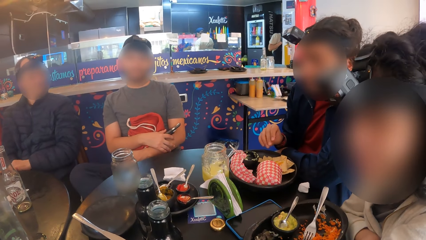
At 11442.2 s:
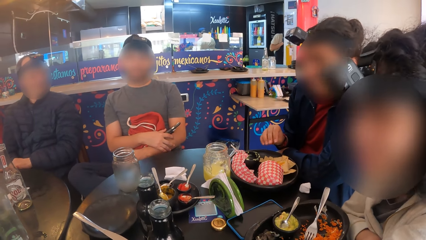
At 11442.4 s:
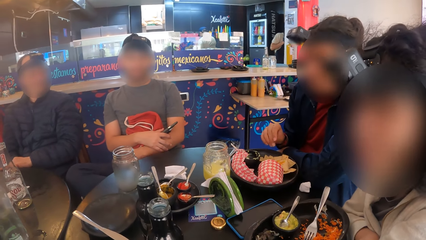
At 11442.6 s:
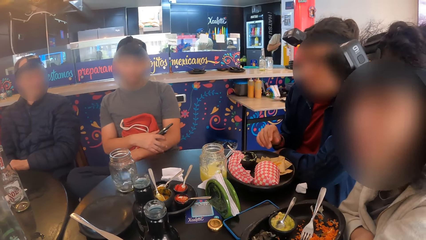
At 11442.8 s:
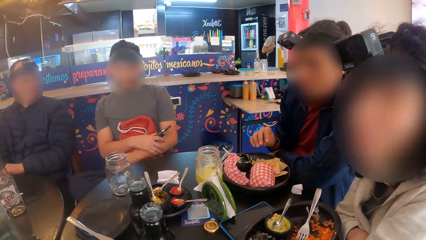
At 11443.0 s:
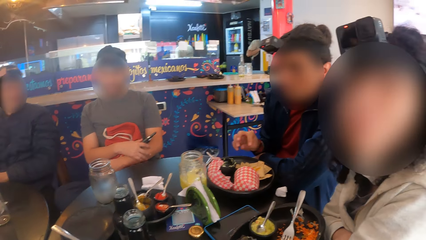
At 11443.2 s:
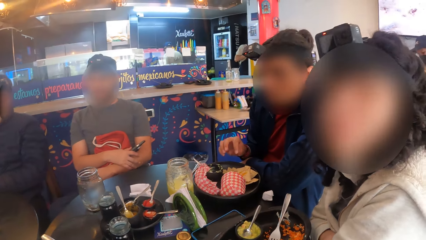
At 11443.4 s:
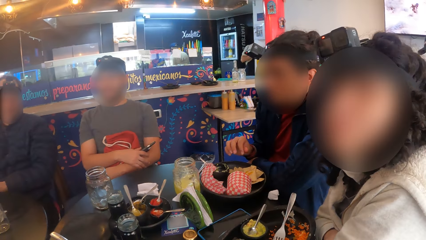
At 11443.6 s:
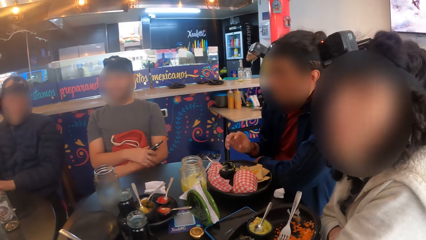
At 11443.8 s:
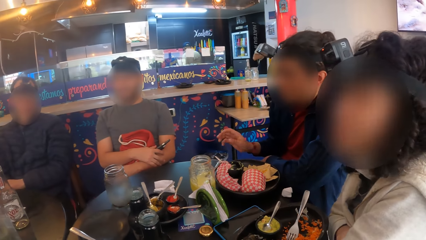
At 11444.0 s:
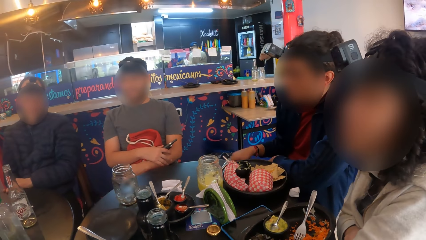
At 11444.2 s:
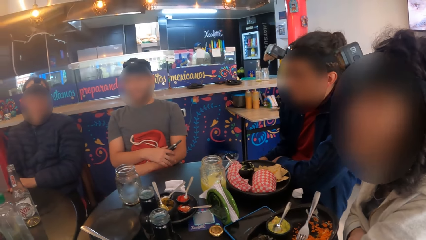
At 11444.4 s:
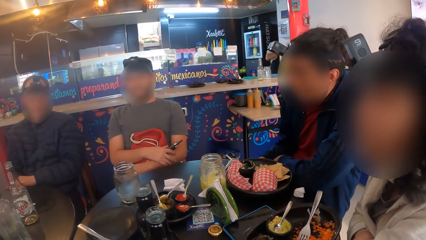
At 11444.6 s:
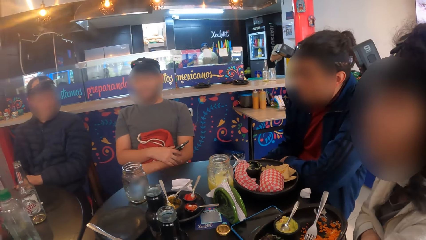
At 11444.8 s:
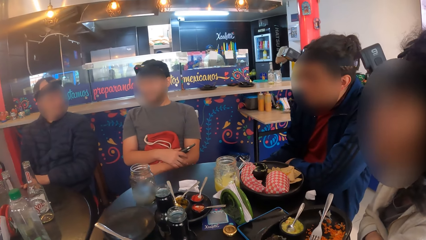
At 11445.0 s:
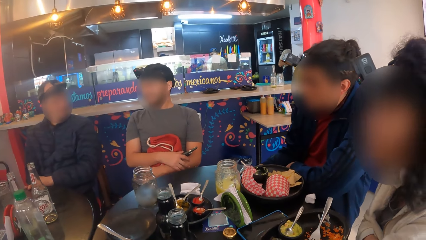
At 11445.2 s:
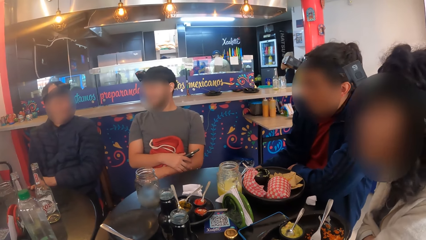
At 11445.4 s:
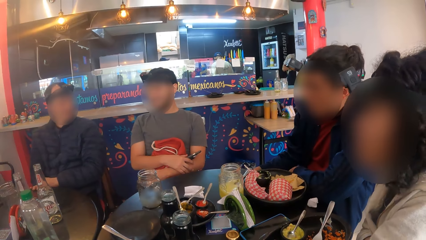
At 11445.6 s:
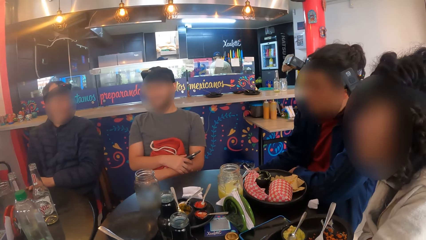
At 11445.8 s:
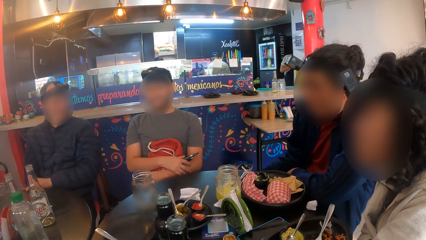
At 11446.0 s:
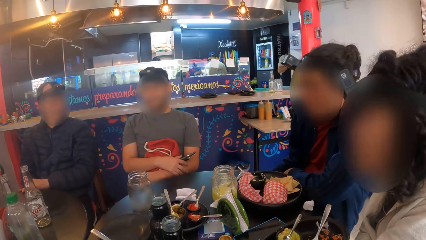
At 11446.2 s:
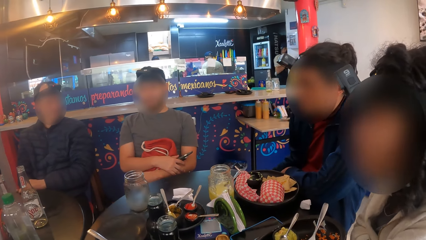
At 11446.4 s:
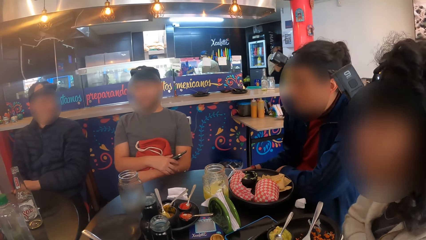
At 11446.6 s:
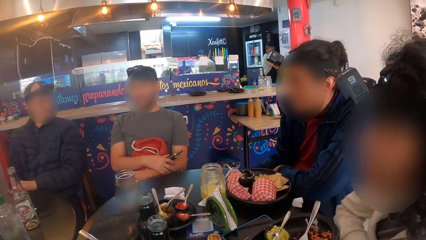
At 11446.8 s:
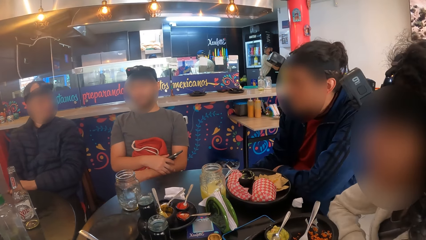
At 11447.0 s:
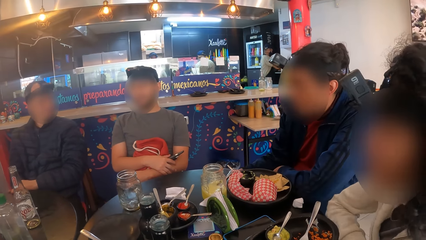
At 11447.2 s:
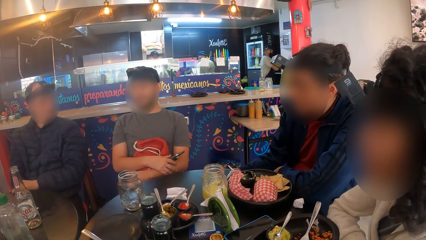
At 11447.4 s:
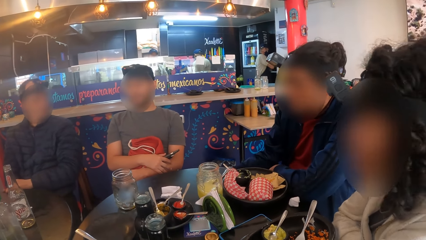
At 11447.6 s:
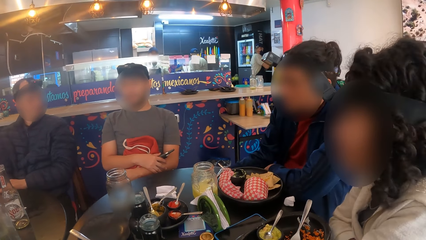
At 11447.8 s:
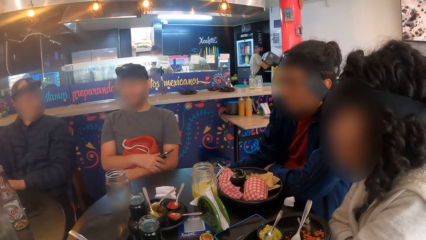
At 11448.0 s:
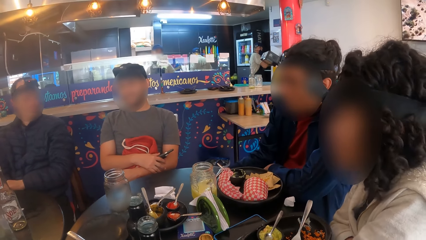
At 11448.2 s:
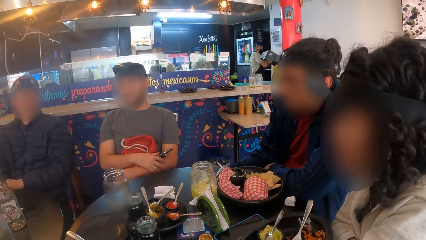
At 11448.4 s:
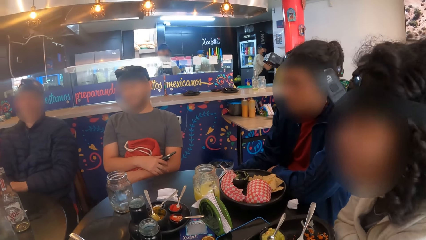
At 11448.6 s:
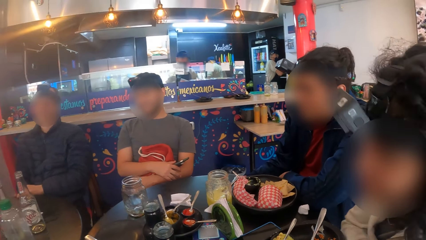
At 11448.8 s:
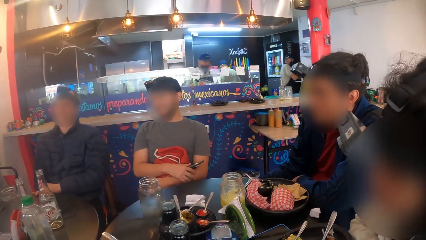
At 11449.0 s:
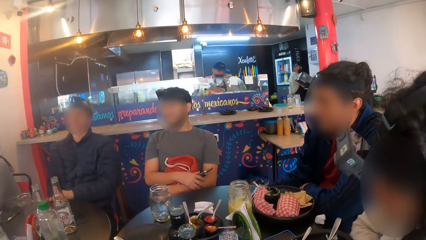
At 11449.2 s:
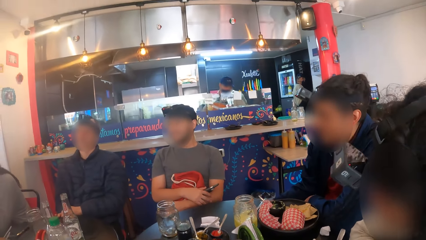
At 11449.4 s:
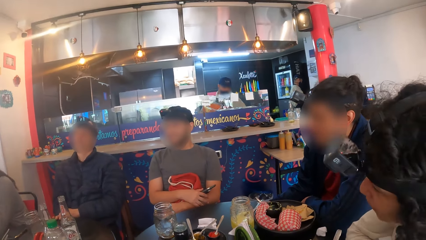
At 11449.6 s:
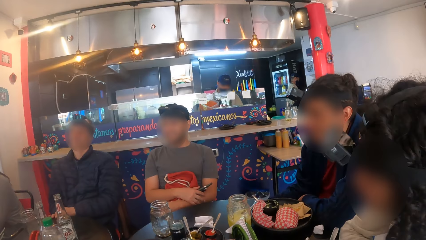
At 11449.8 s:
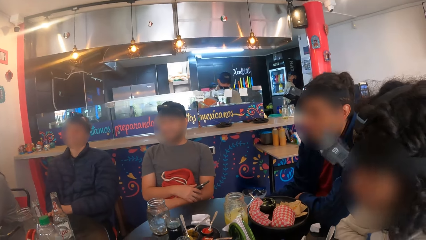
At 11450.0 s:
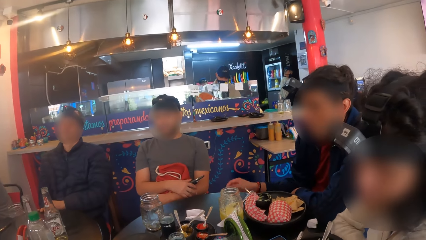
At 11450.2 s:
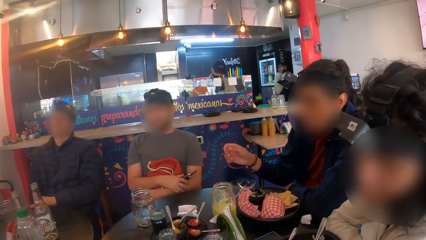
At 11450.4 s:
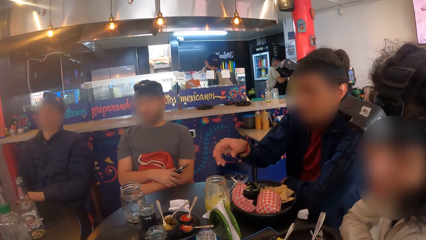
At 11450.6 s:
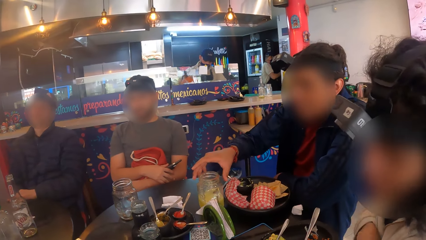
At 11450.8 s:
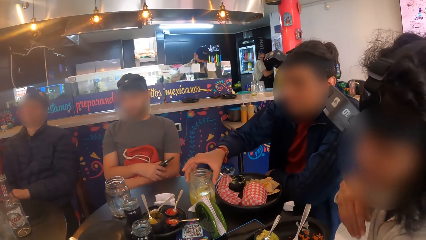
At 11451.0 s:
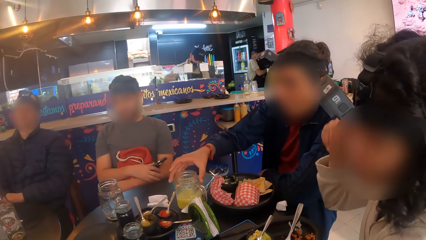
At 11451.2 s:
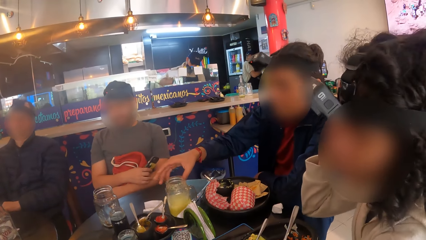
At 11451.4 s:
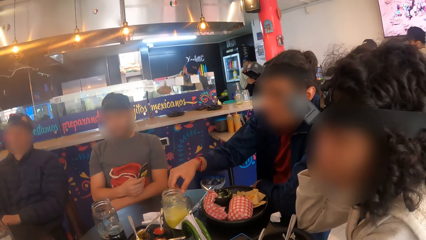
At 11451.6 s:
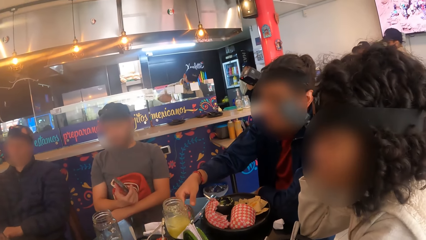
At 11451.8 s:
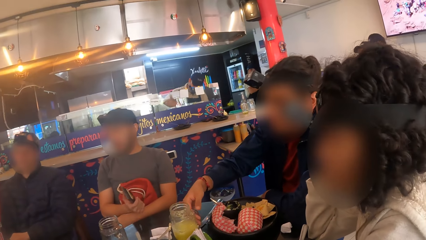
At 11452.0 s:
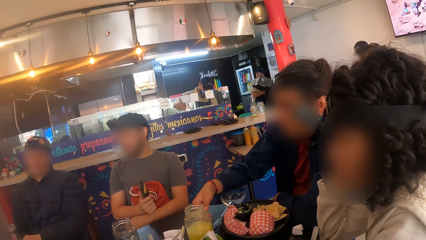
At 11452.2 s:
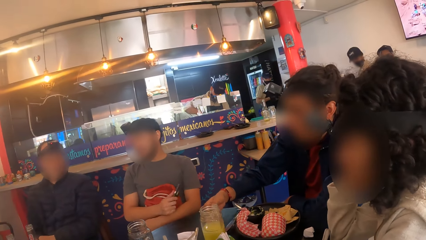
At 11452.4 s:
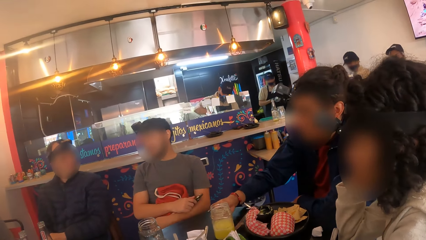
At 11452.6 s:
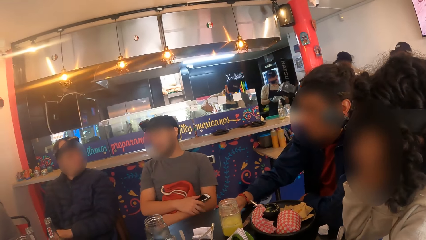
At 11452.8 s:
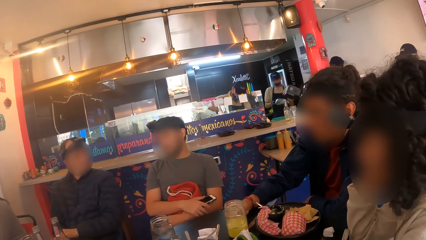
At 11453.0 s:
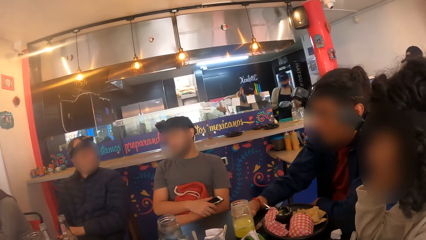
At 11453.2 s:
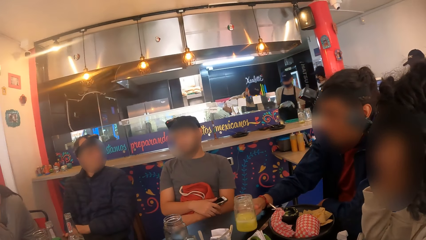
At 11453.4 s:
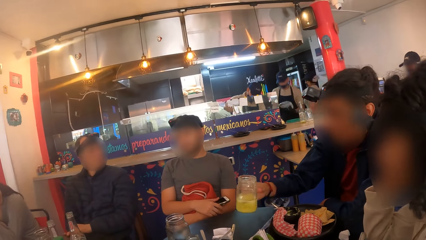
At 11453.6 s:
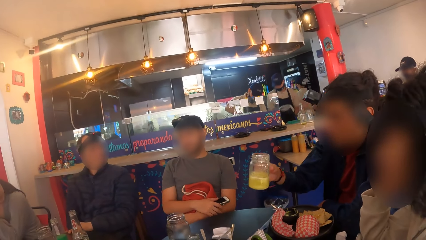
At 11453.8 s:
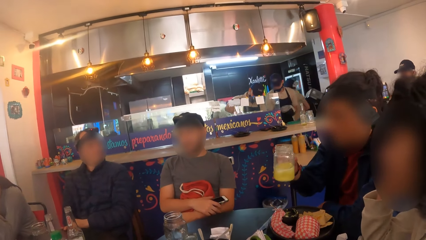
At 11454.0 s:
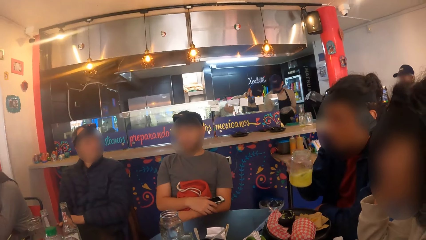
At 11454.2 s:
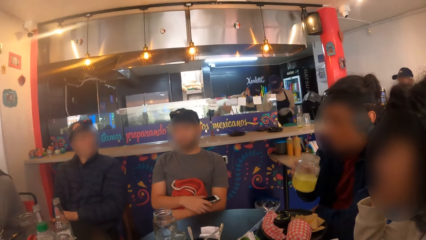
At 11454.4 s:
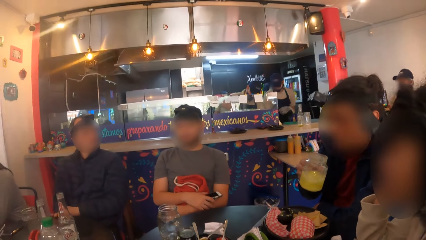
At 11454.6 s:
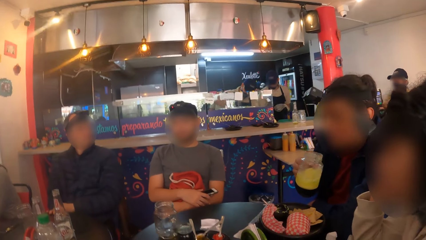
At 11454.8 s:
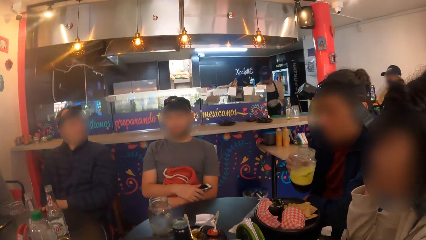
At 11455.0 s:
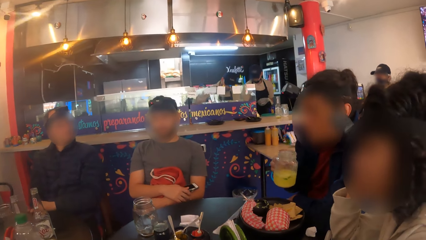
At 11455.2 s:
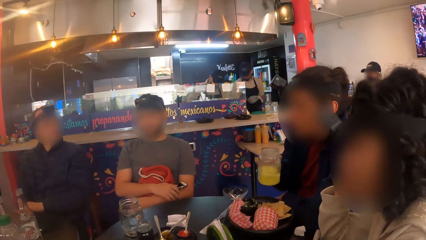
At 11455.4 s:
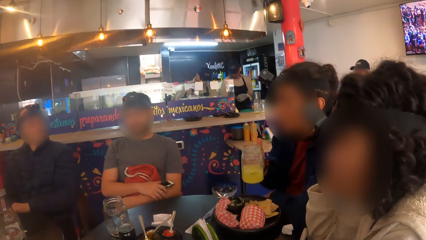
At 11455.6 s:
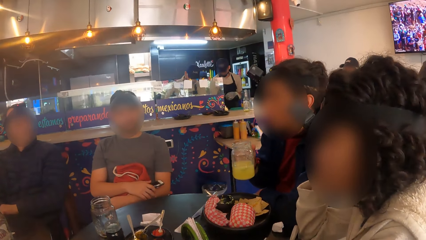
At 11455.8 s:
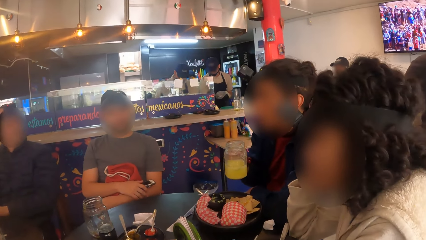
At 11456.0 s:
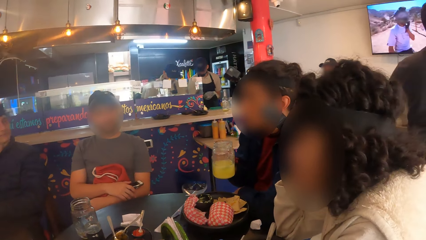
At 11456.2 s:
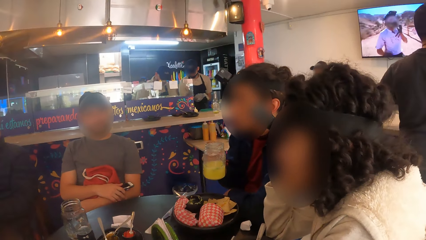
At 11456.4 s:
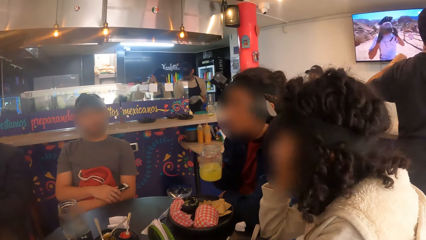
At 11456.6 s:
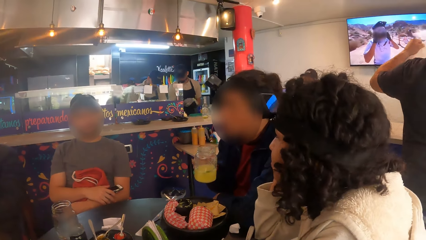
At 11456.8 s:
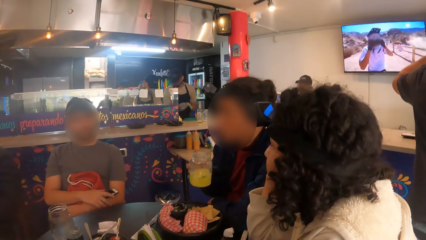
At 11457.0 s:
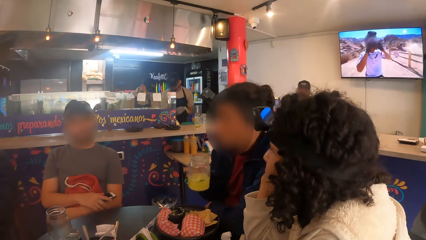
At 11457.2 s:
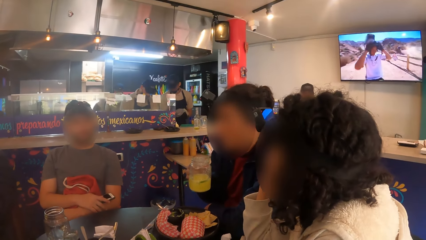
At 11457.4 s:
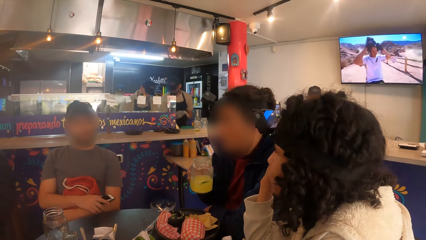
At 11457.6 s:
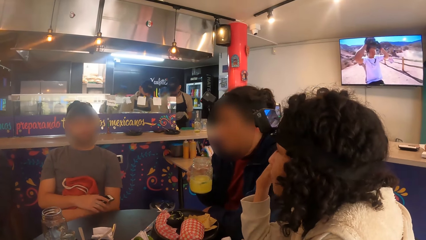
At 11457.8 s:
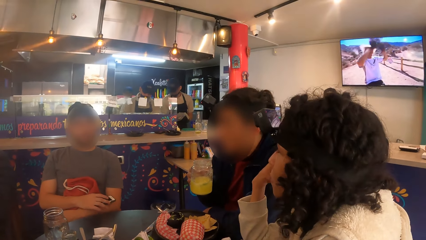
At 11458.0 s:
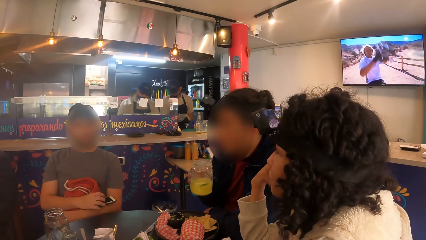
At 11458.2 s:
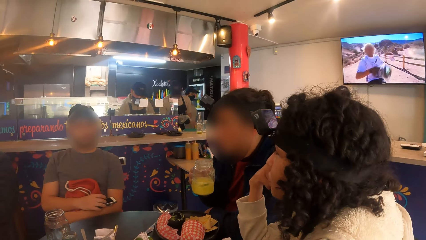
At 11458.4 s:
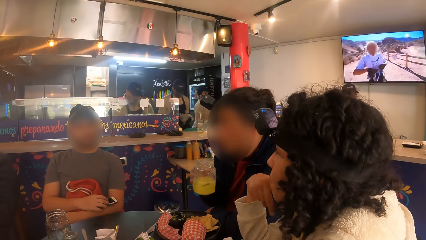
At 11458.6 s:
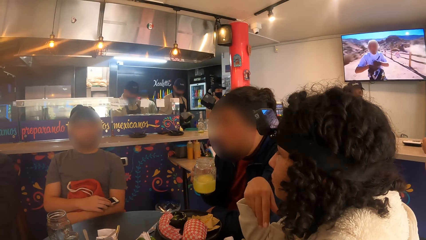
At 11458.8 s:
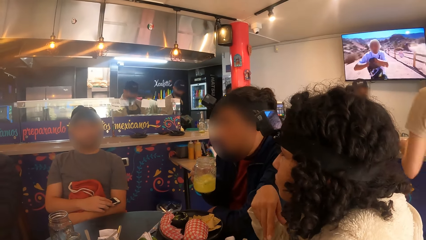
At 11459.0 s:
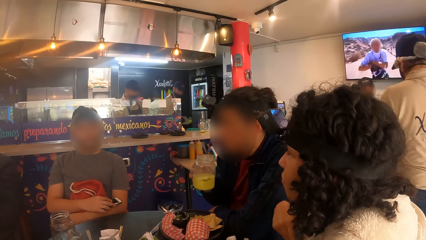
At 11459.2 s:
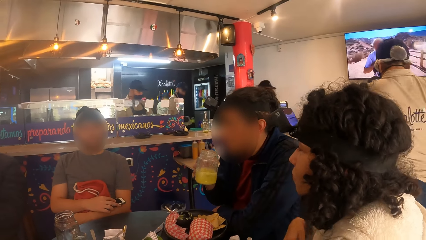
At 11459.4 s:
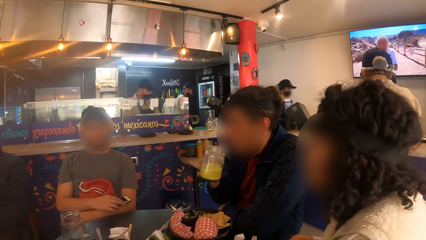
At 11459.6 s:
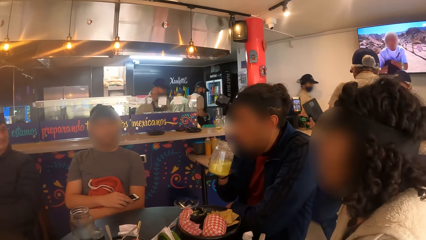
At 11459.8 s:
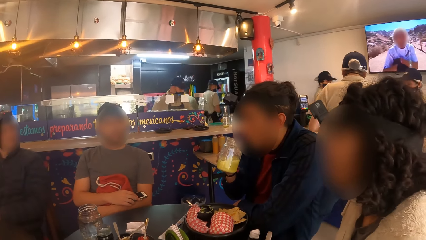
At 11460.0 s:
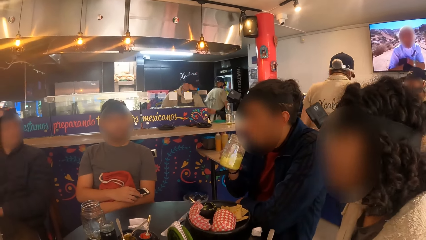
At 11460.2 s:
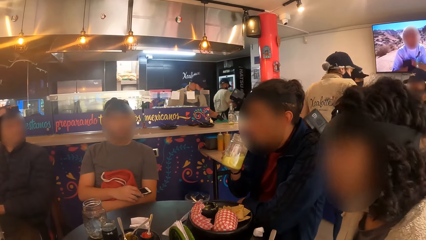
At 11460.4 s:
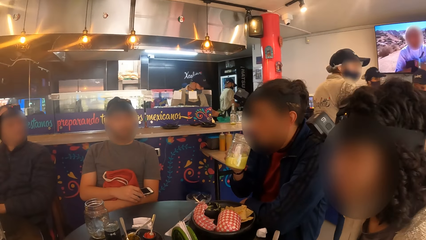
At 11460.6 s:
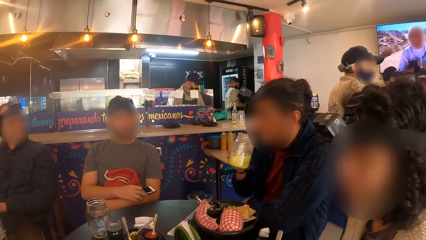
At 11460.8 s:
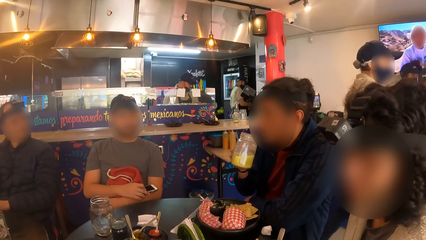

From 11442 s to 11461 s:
A man adjusts his feet on a chair. The woman converses with the camera wearer. They look around a restaurant. A lady adjusts herself on a chair. Another man picks up a mug or cup on the table with his right hand. A third man converses with the group of people at the table. The second man holds the cup. The camera wearer looks around the restaurant.
